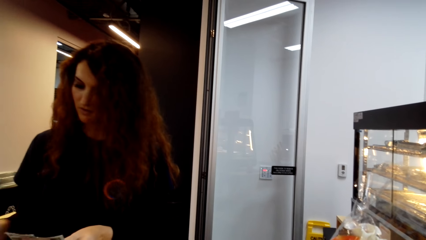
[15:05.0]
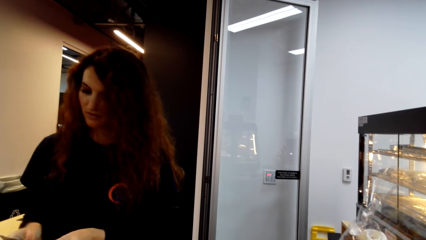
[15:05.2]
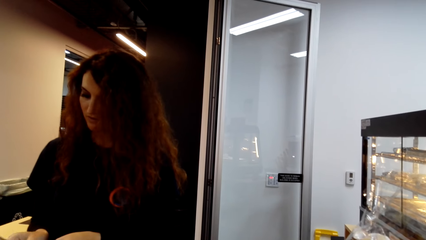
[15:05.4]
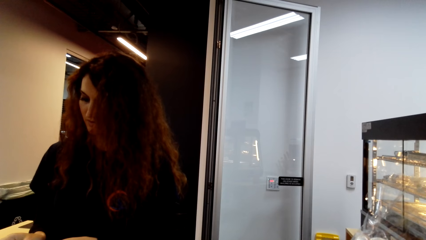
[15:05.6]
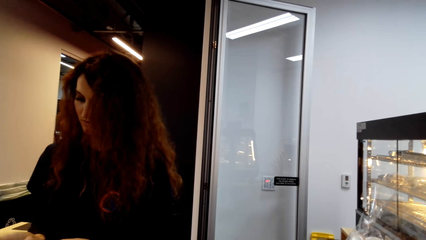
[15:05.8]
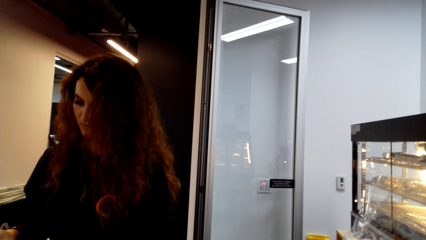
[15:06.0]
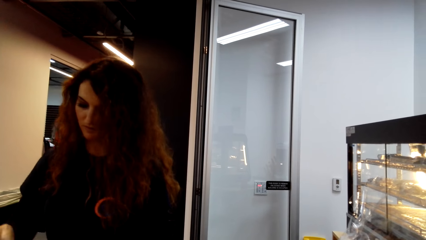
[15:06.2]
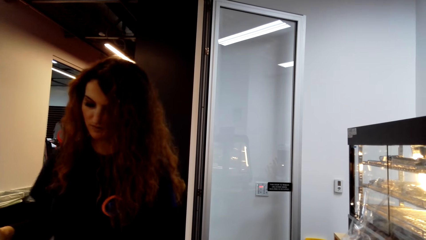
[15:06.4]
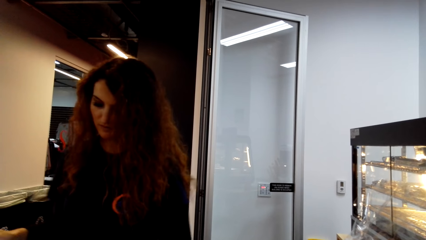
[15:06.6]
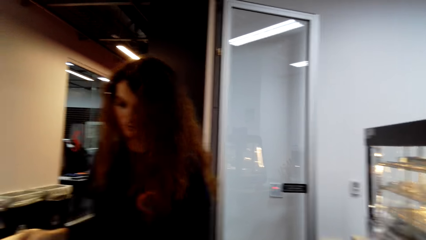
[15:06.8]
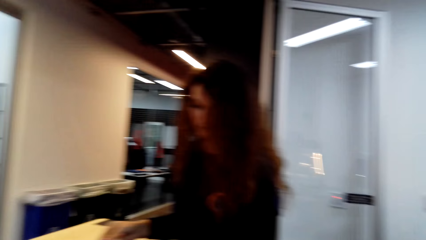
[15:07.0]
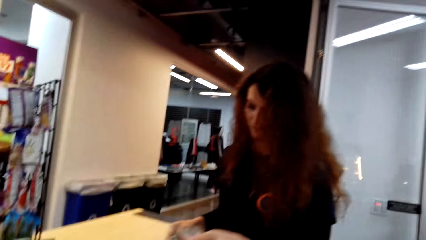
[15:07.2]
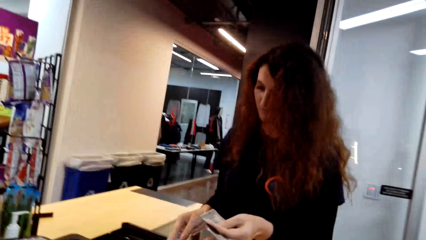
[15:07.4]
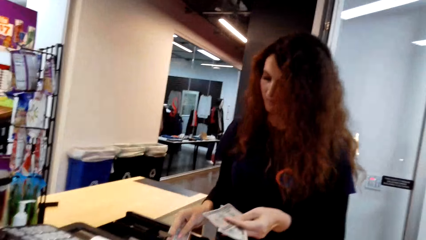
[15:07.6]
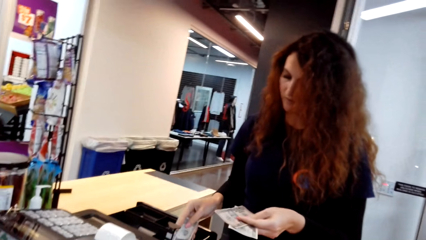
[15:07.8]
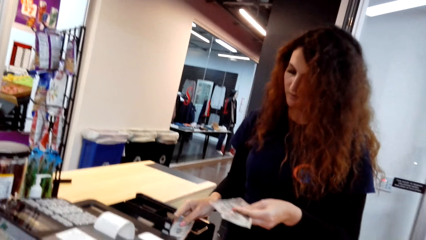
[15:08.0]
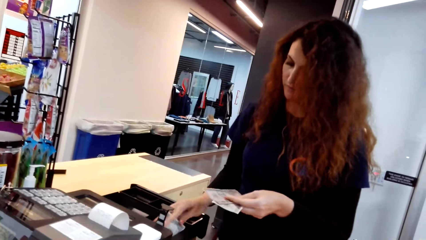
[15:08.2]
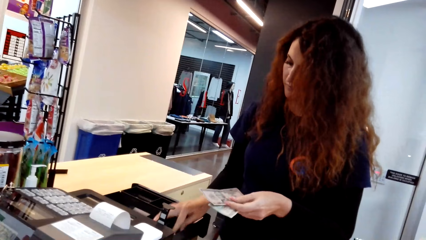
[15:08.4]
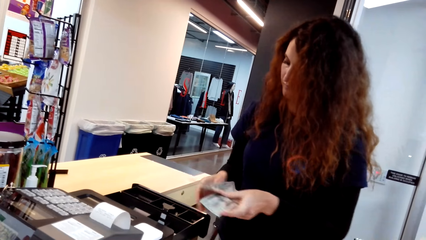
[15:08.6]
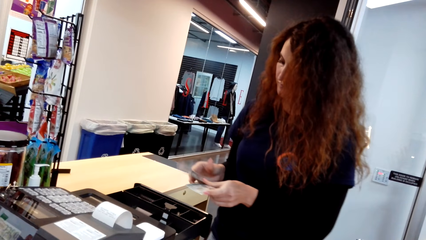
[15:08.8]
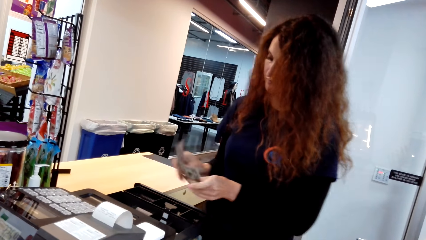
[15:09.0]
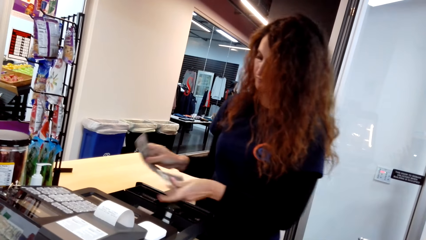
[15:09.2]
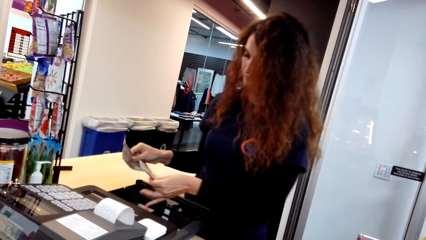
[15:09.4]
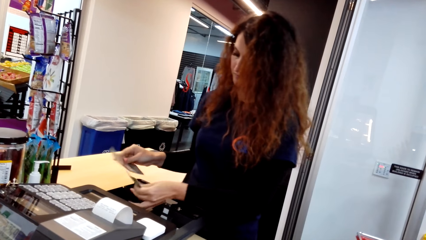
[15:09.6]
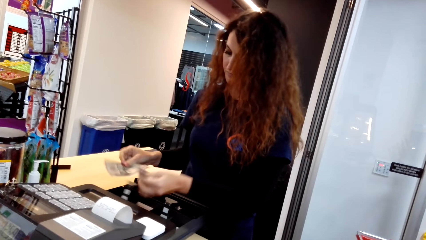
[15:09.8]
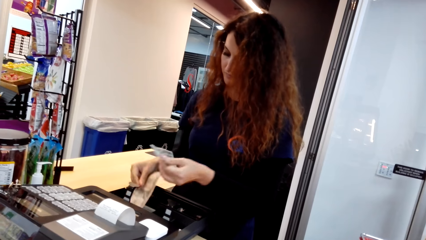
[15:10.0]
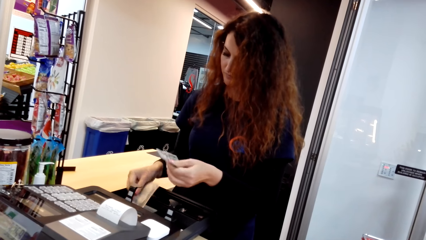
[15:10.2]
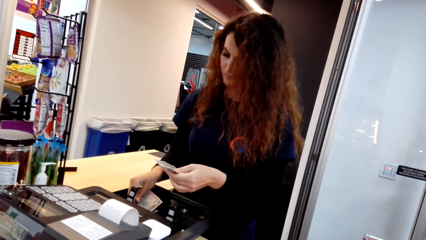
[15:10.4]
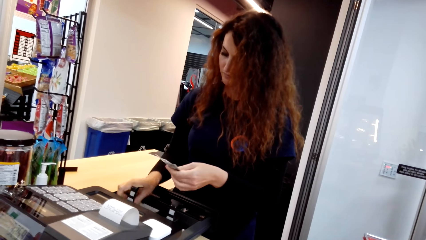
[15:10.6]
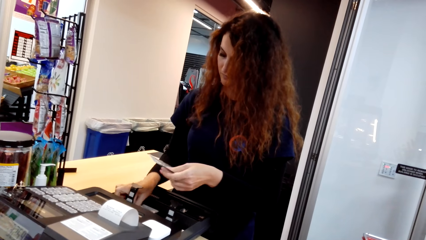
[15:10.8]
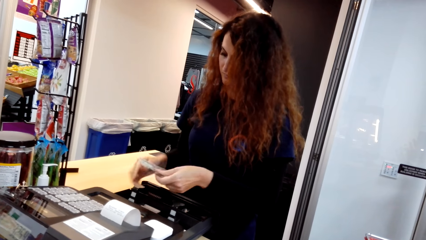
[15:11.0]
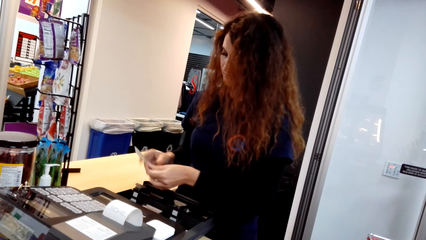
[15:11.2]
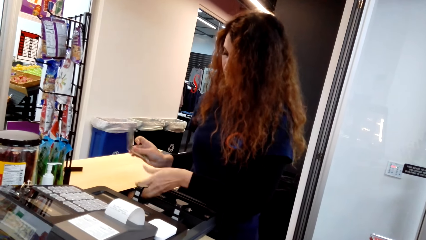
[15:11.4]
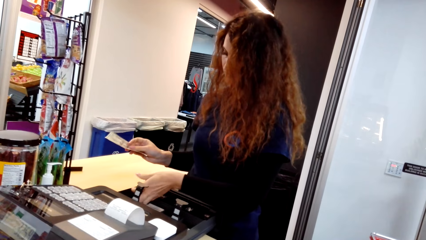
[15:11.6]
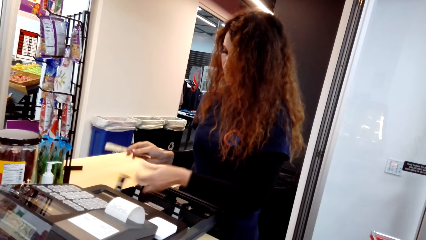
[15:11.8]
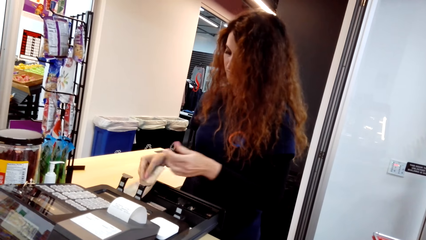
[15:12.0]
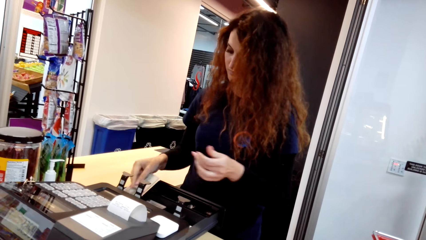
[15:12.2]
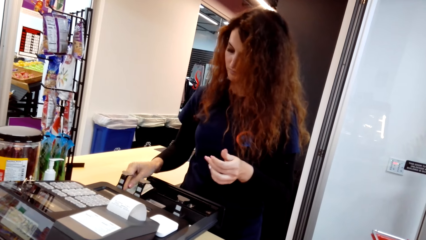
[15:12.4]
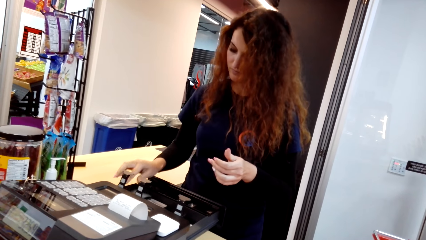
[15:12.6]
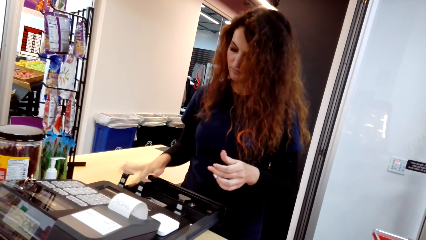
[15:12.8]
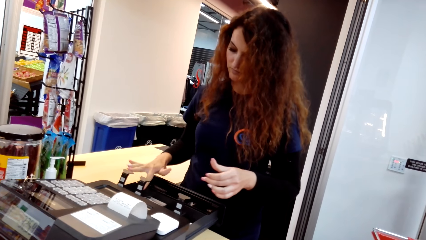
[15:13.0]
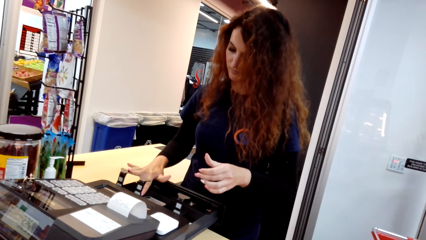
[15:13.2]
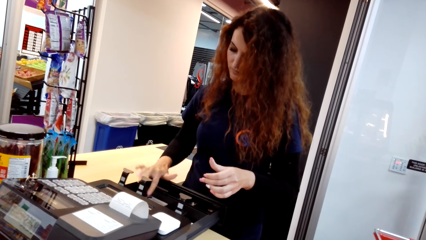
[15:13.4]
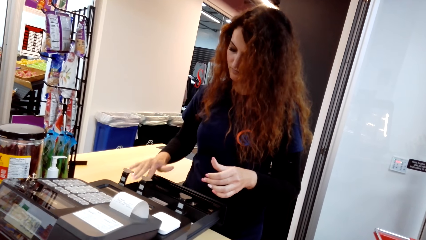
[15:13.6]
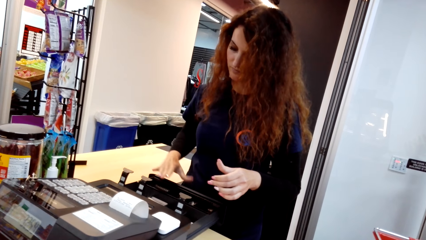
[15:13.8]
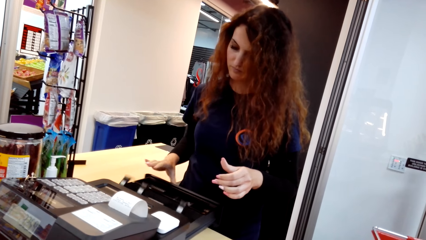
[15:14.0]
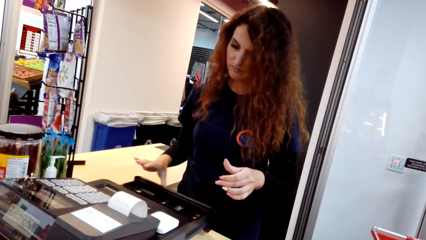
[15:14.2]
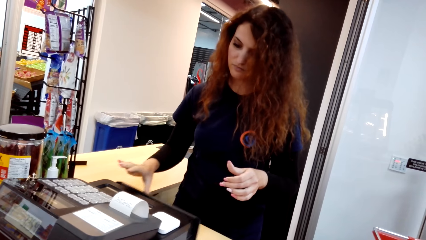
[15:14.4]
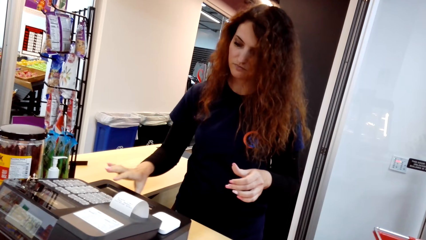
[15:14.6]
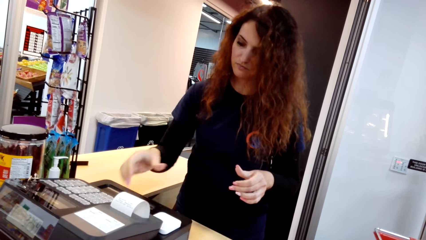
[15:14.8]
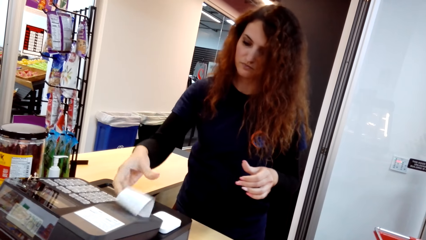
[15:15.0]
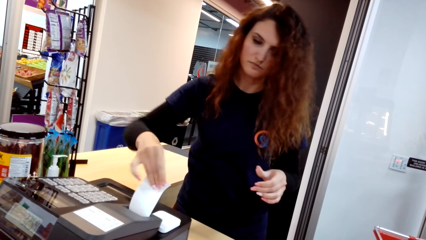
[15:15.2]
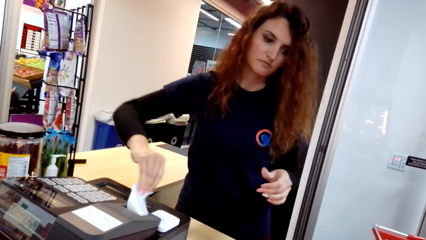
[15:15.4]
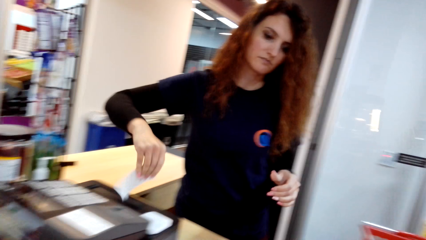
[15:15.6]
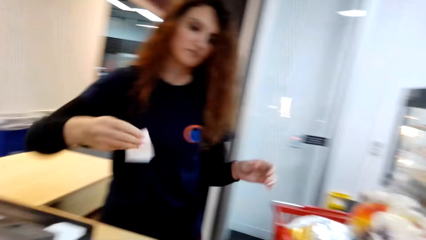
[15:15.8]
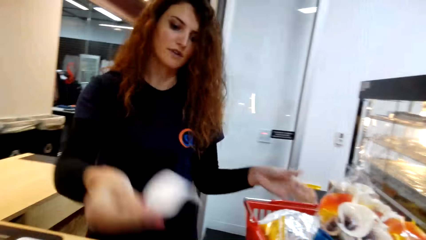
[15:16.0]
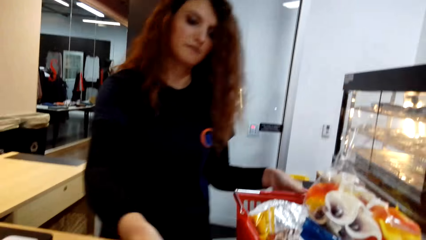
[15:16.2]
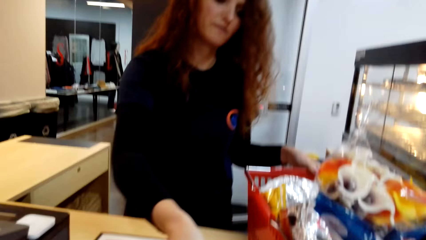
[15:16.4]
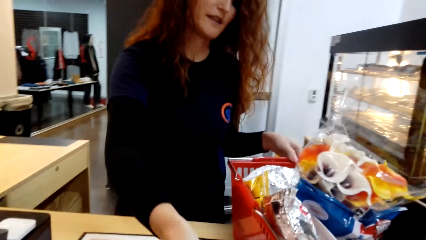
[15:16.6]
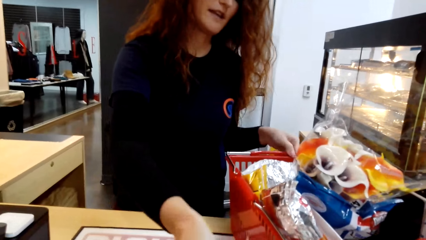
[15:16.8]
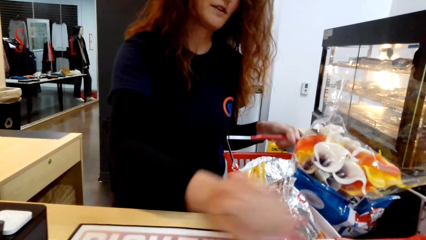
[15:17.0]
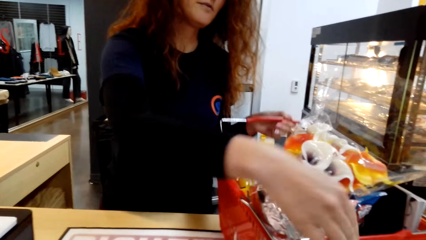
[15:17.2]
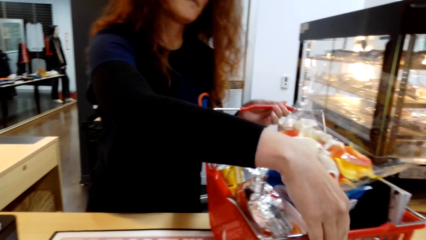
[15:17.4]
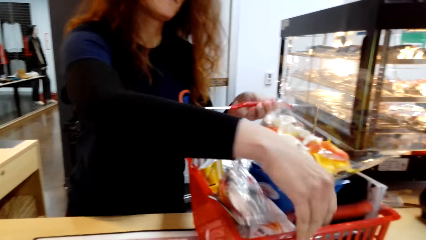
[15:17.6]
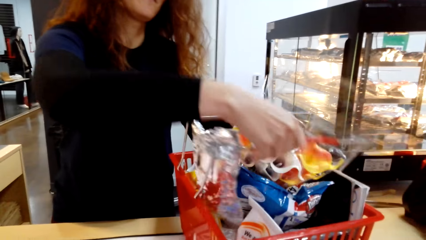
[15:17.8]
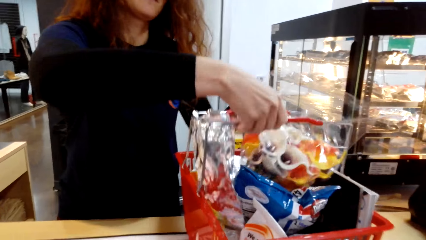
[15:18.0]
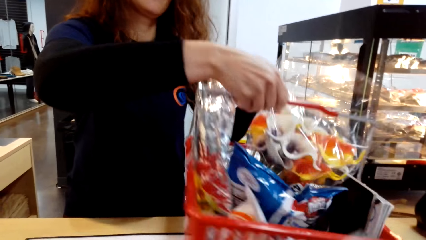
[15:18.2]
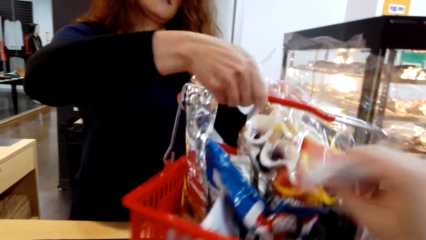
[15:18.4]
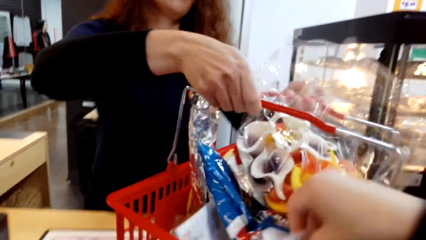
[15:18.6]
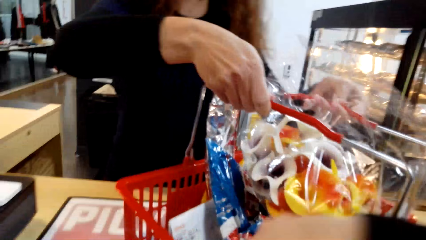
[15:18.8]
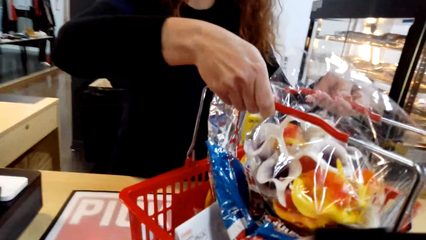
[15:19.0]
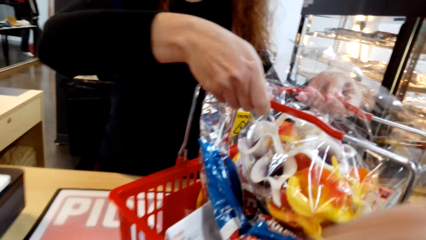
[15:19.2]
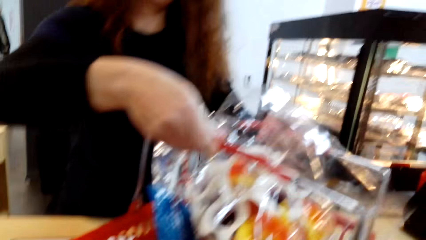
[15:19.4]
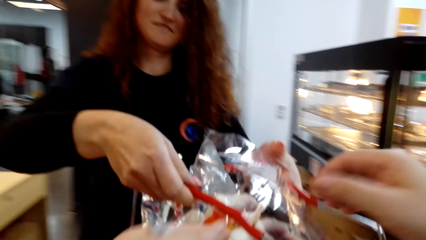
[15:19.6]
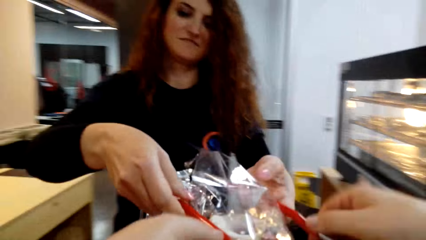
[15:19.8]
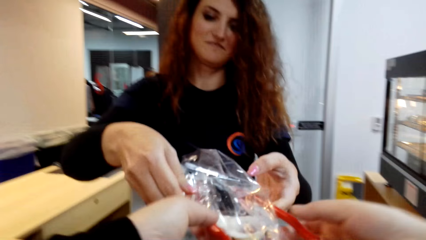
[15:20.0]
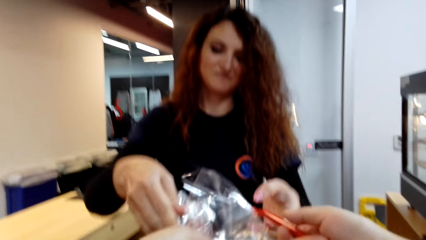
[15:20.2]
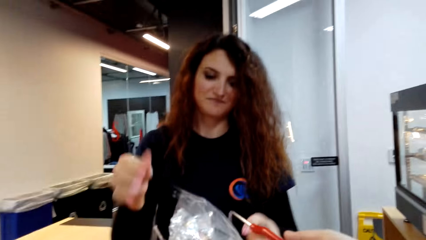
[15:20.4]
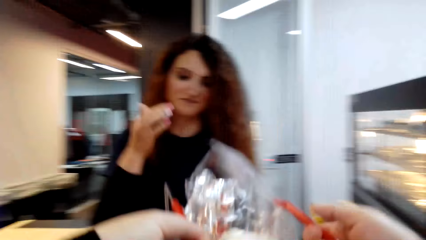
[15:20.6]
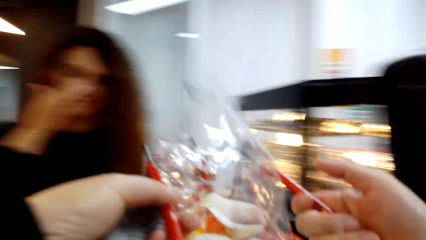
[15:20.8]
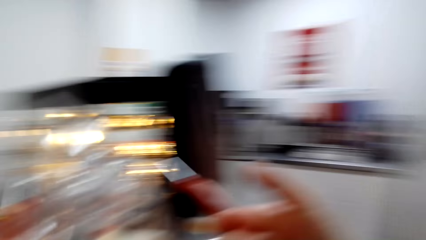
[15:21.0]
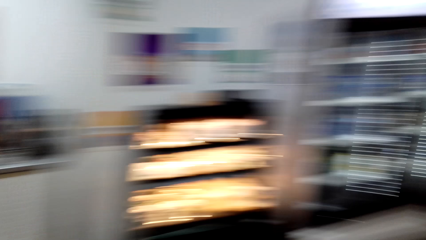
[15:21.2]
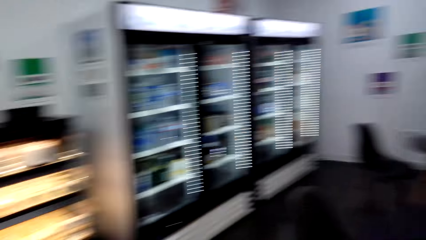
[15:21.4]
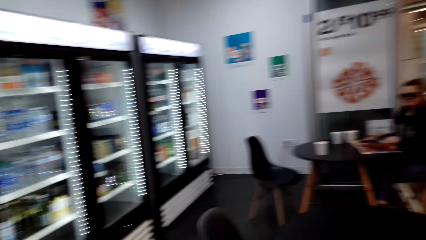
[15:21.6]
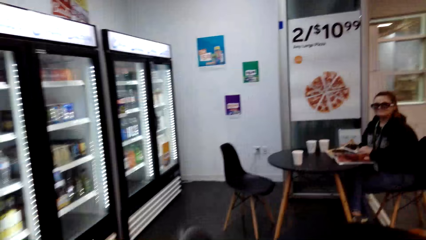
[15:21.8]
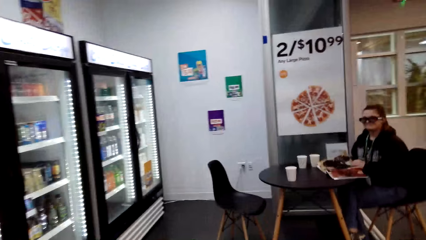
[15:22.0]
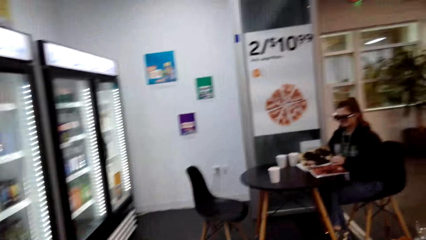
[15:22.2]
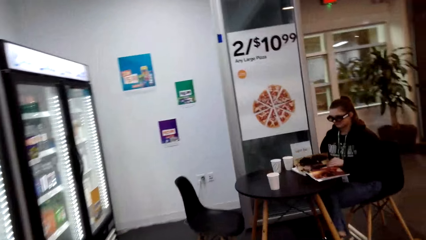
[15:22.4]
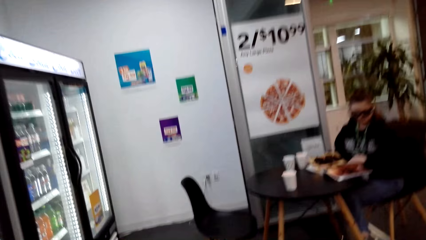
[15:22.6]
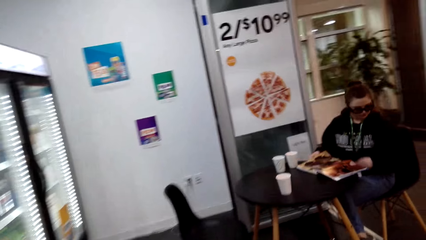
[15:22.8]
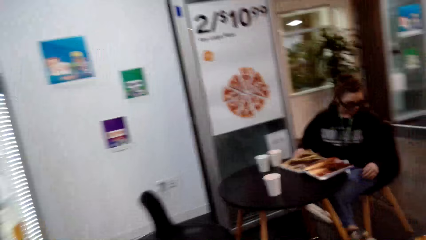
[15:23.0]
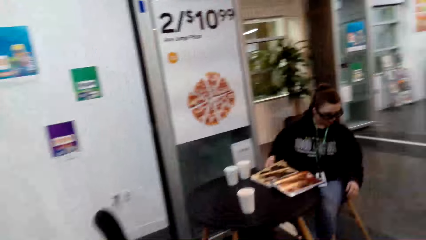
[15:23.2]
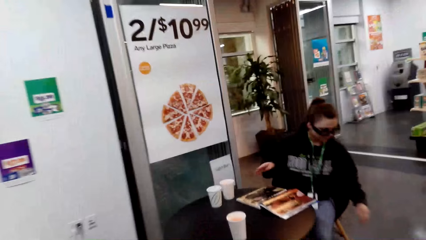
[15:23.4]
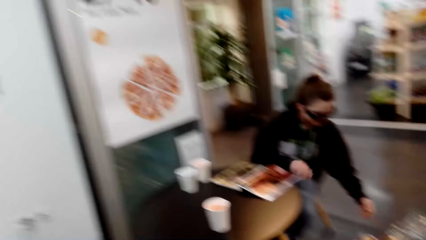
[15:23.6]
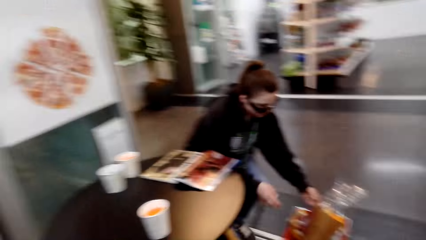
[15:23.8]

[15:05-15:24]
A woman dials on the cash register and arranges money in a drawer. The woman operates the cash register and puts the money in the cash register. The woman closes the drawer. The woman cuts the receipt. The woman picks up the receipt on the cash register. The woman hands over receipts to the camera wearer. The woman picks up a cart on the counter. The camera wearer picks up the cart. The woman hands over the basket to the camera wearer. The camera wearer walks in a supermarket.
